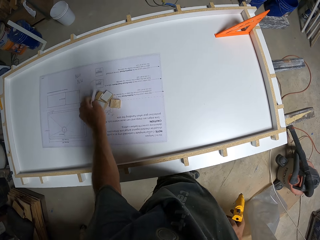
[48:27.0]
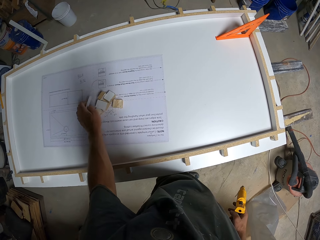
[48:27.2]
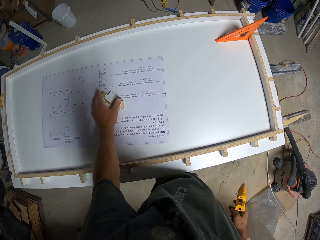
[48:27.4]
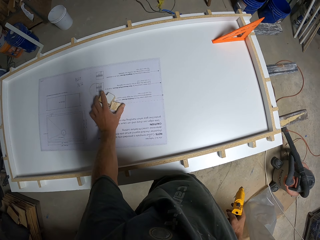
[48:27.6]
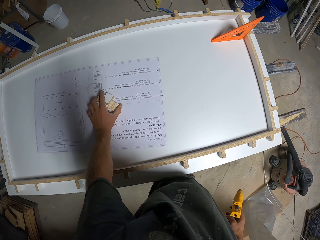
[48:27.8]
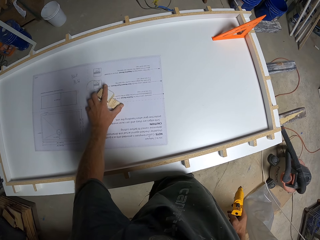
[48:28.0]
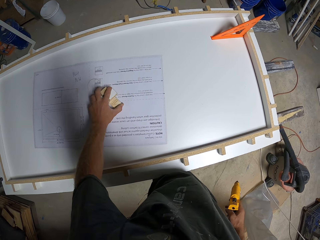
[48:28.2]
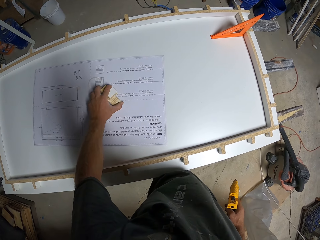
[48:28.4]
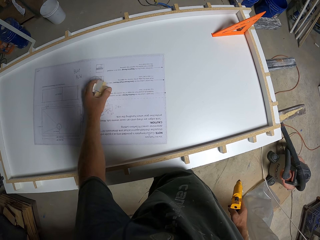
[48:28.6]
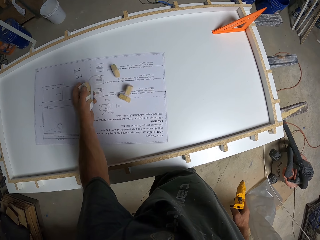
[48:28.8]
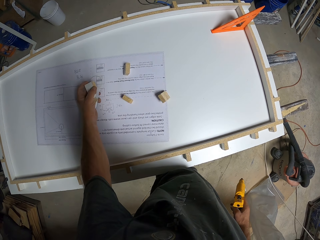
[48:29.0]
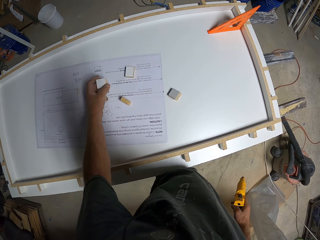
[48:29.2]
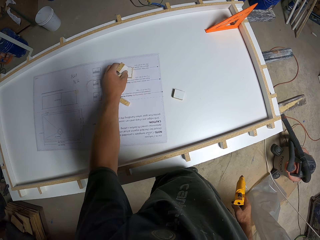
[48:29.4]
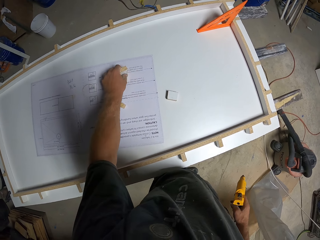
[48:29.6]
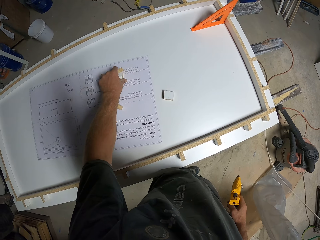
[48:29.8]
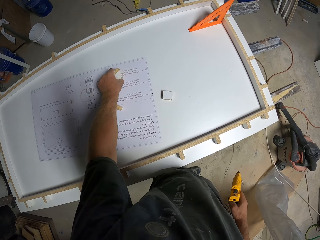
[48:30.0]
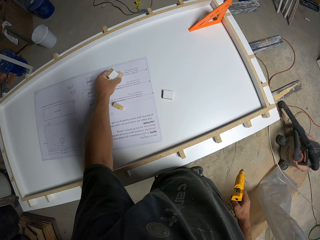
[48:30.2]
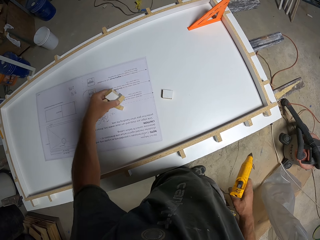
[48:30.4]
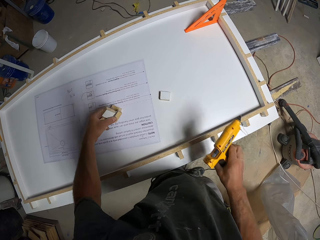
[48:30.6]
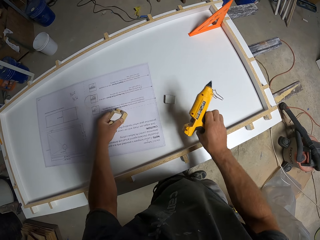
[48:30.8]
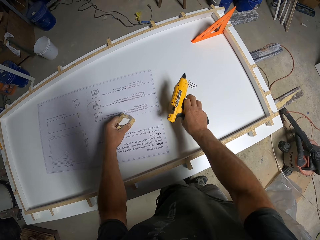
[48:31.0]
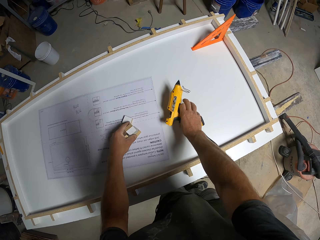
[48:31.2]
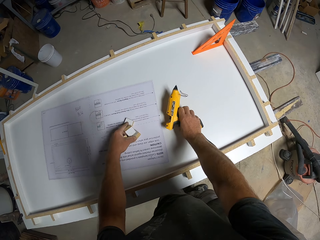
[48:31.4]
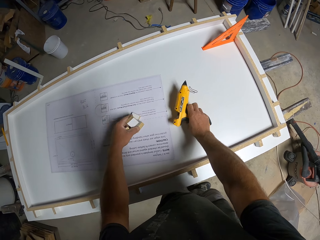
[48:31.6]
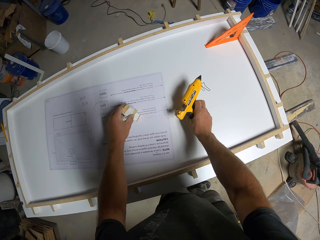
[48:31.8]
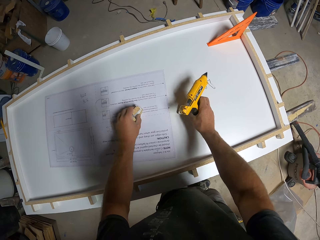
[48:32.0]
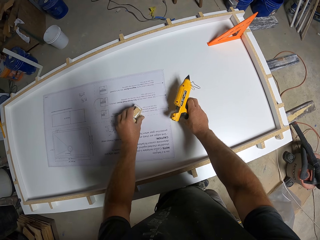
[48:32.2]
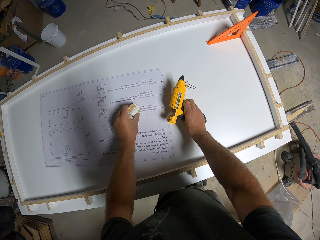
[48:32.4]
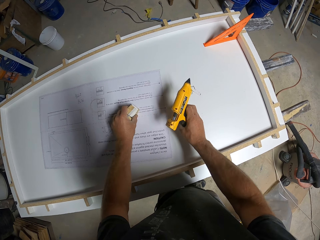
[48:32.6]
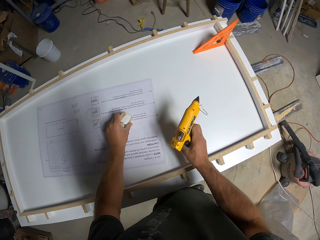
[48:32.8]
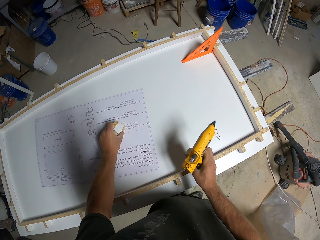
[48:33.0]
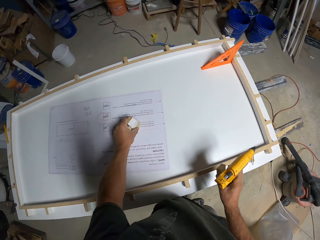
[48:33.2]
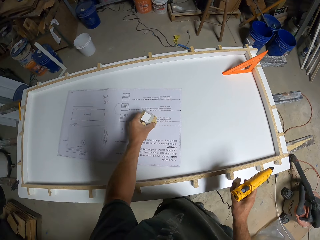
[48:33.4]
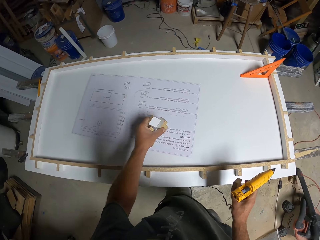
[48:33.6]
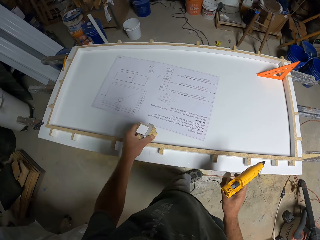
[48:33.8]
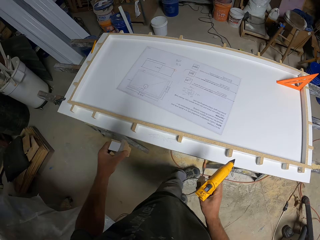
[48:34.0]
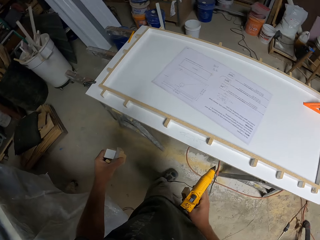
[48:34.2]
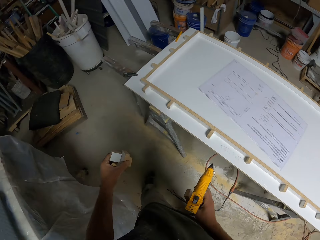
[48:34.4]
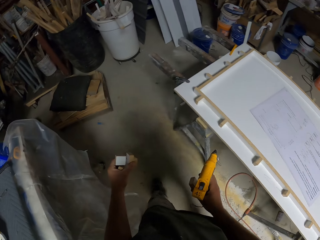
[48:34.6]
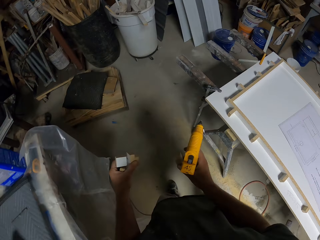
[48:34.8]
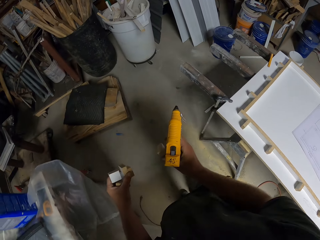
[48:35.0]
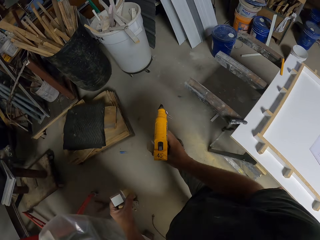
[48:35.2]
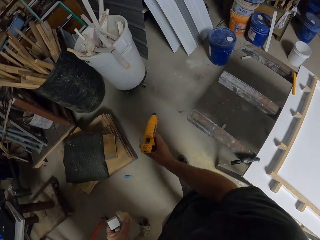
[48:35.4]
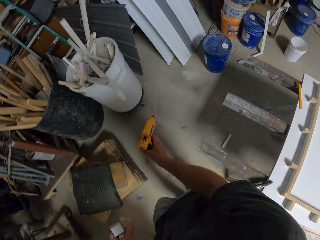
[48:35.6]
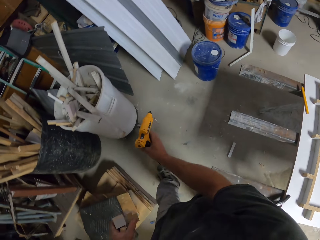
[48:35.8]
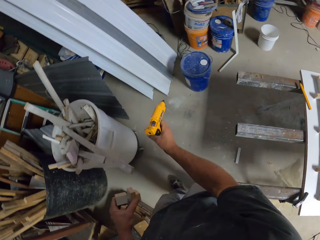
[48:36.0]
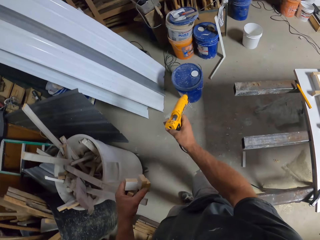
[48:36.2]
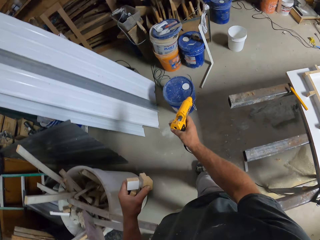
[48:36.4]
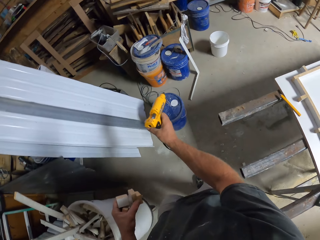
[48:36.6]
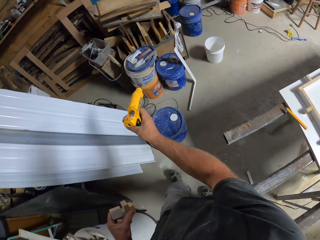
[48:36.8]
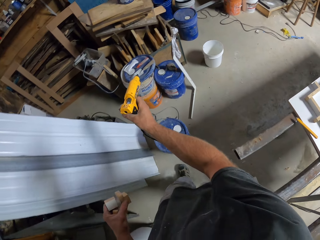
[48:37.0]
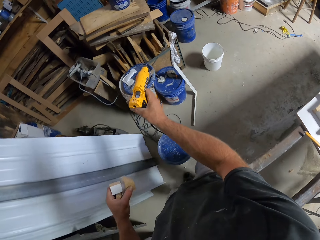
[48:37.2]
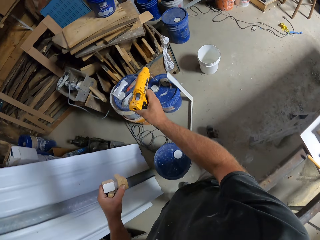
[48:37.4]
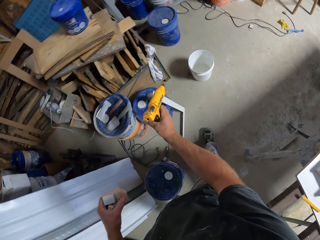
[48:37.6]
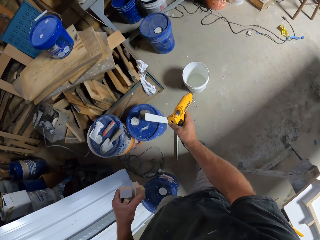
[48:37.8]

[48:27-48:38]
The camera wearer picks up the glue gun stick. They put the hot glue gun stick on the work bench. They pick up the small pieces of wood from the table. They walk across the workshop.

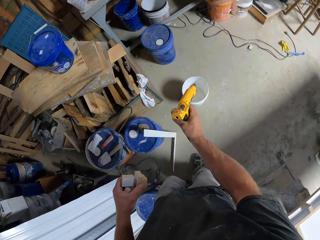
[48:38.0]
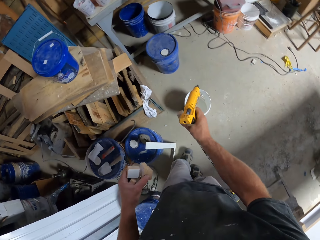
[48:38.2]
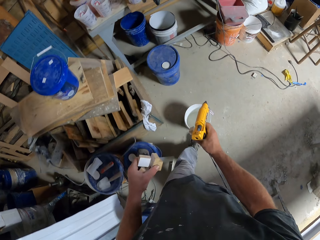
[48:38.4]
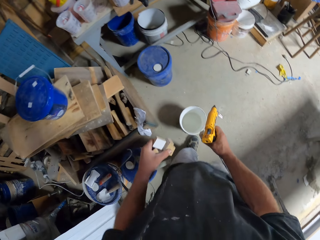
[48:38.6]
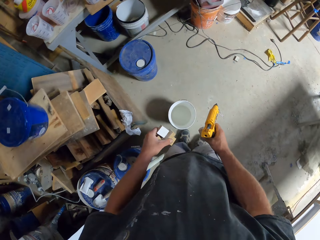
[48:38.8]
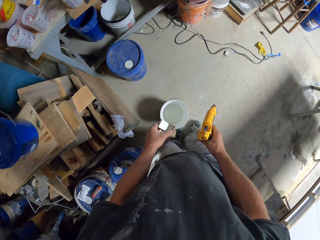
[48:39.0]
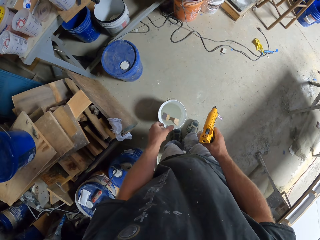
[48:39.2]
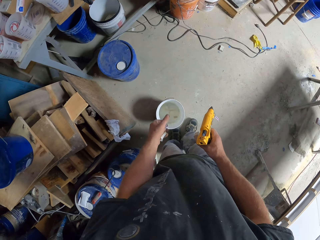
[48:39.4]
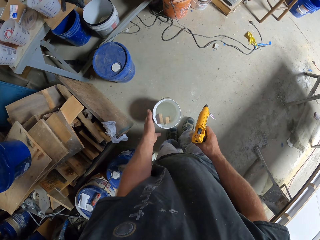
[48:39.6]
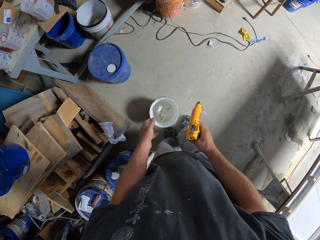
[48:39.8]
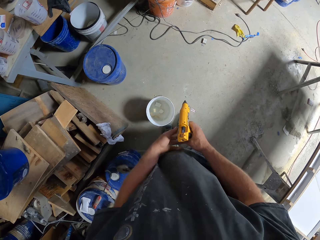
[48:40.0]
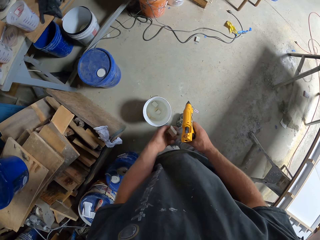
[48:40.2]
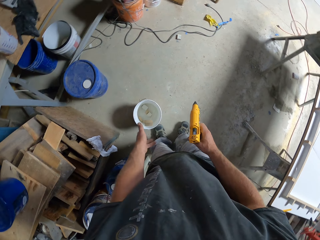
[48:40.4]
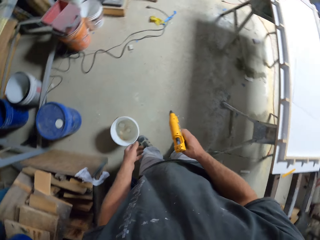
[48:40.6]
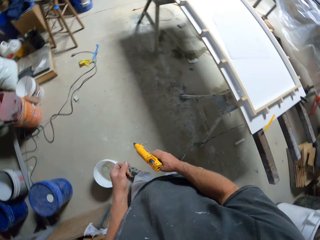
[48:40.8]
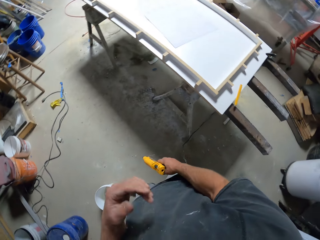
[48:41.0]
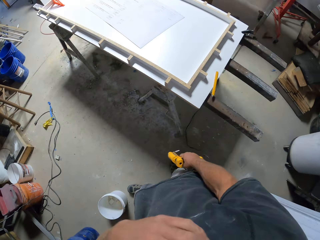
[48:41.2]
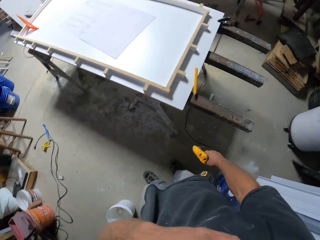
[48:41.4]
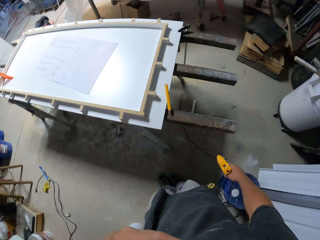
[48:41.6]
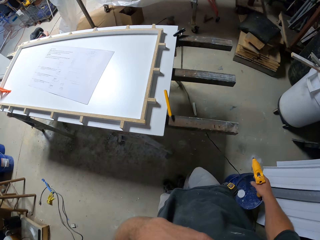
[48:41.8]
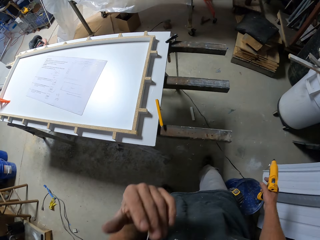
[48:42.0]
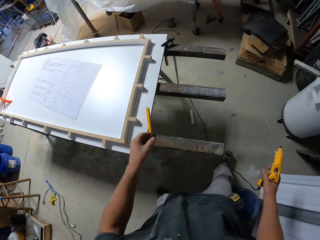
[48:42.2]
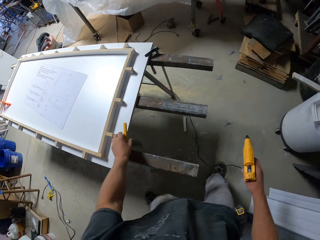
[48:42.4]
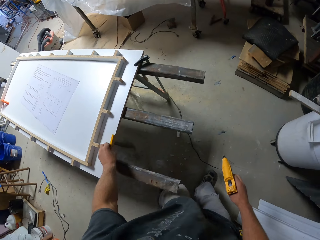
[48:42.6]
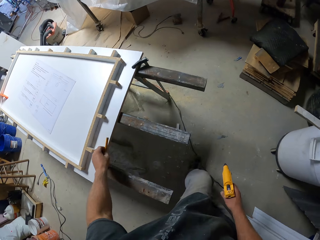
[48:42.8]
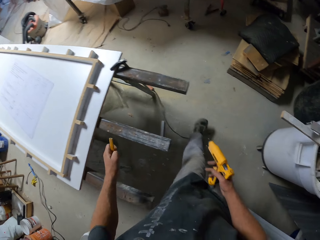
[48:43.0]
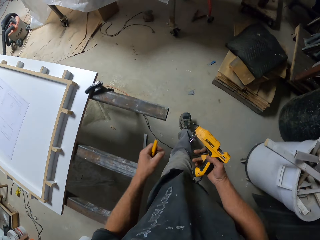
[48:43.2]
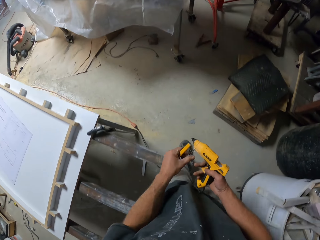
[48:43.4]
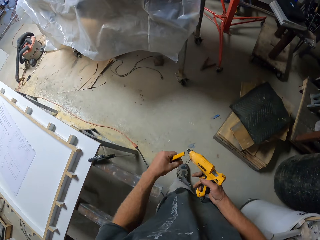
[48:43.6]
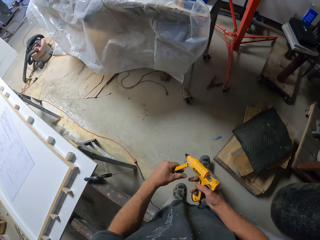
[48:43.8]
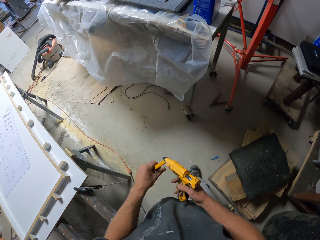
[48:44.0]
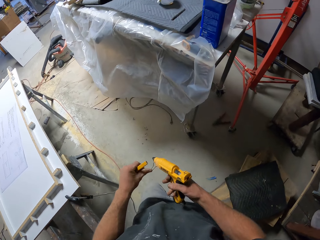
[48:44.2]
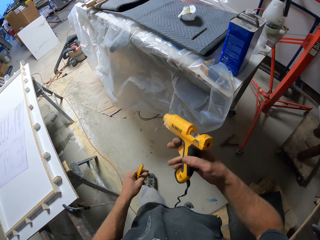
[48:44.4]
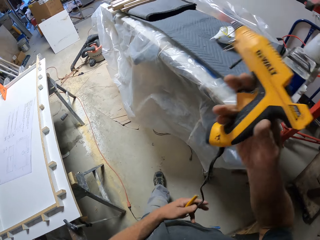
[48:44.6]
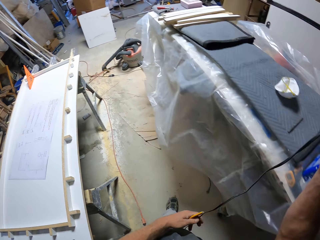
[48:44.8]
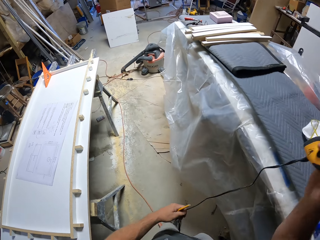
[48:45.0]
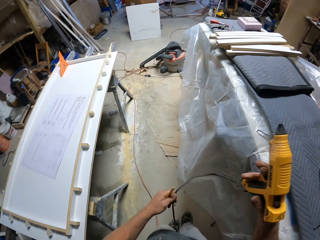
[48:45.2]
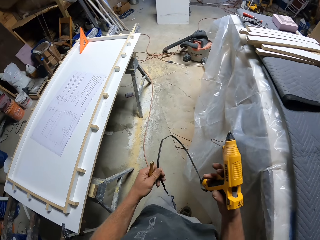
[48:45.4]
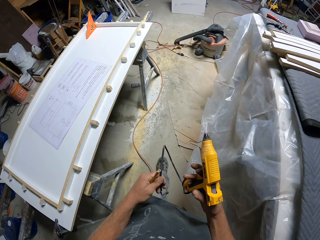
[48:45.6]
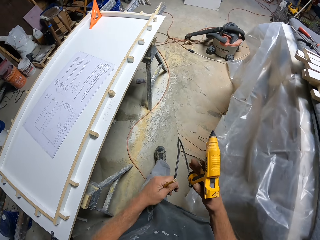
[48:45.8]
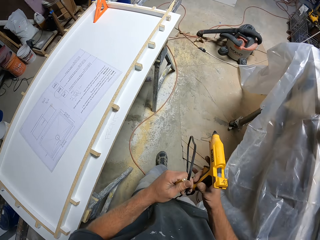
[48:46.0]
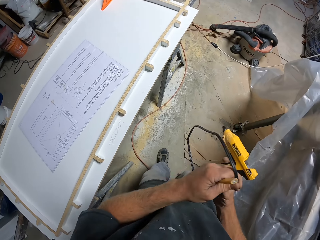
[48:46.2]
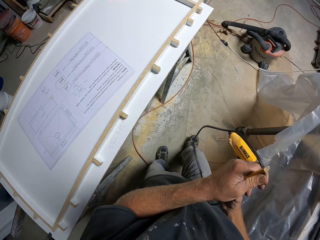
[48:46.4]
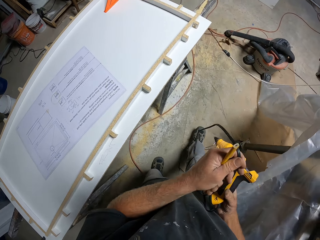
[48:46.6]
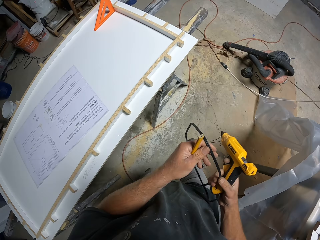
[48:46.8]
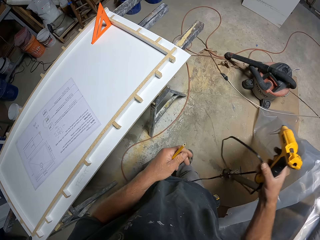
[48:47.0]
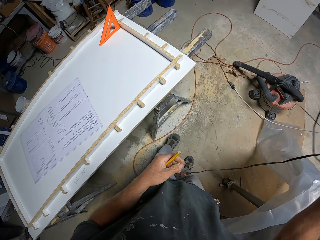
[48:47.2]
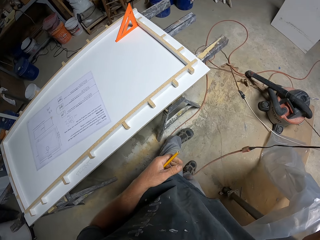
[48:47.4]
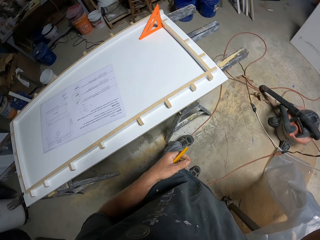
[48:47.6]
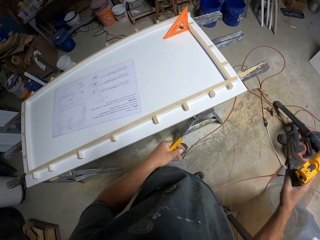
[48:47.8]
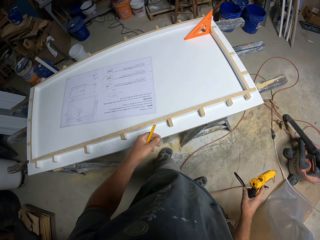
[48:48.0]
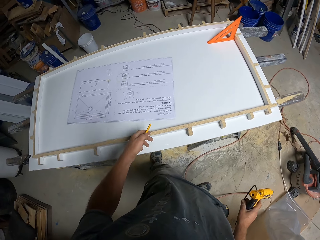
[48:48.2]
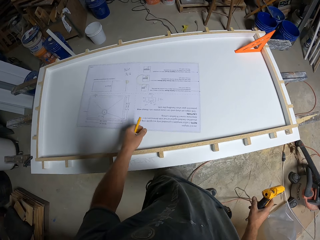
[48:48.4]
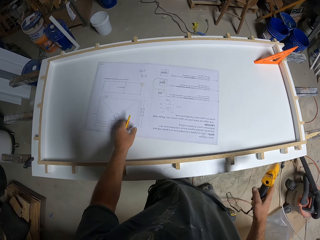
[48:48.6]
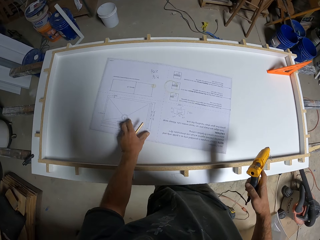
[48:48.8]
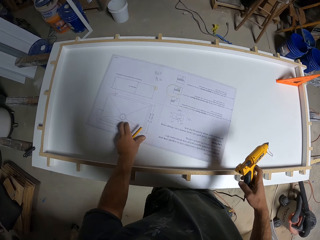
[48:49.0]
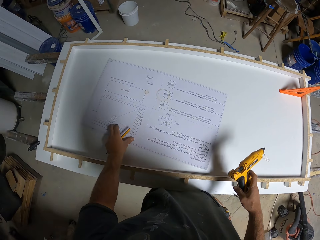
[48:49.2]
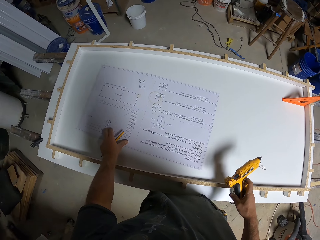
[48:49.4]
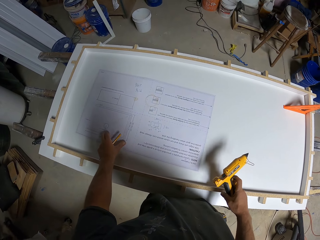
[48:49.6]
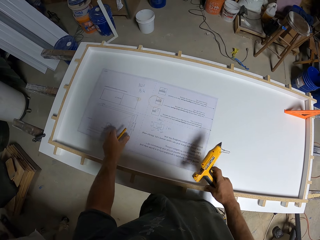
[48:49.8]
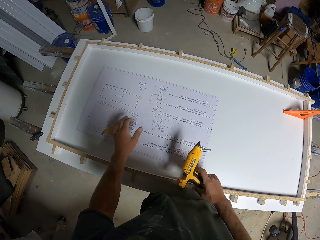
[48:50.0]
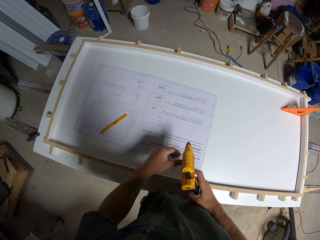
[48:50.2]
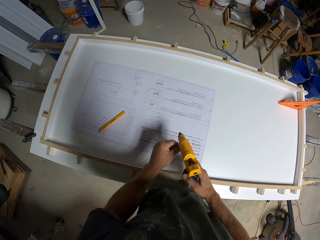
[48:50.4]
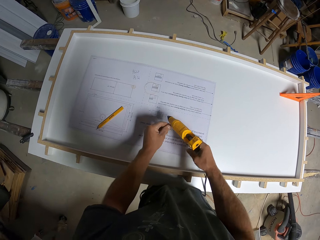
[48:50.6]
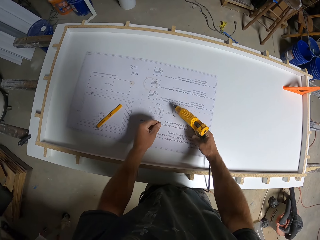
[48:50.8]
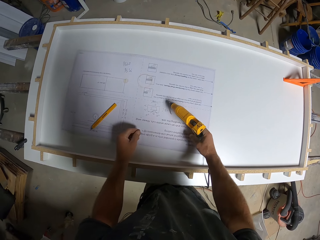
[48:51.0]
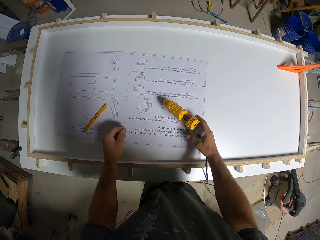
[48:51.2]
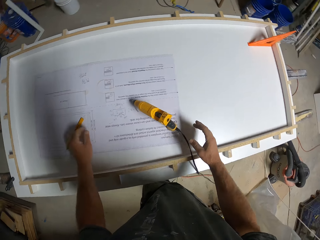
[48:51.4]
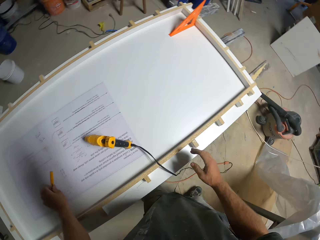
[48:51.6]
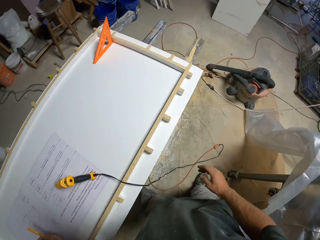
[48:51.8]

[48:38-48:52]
The camera wearer throws the pieces of wood in the bucket. He touches his face. He picks up a pen. He walks across the workshop. He pulls the cable. He moves the paper on the work bench. He puts the pen on the table. He places the hot glue gun on the table.
